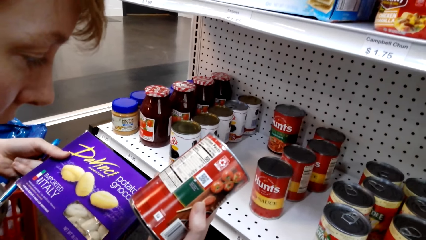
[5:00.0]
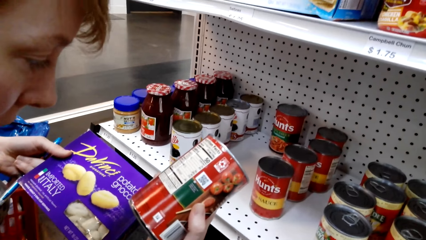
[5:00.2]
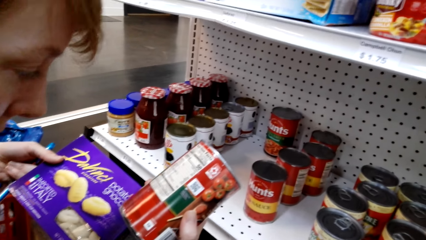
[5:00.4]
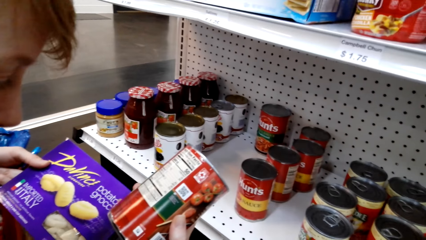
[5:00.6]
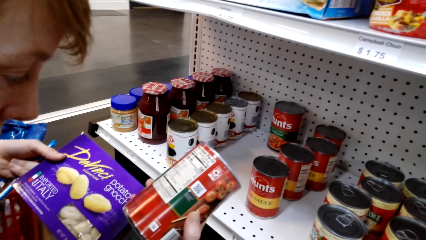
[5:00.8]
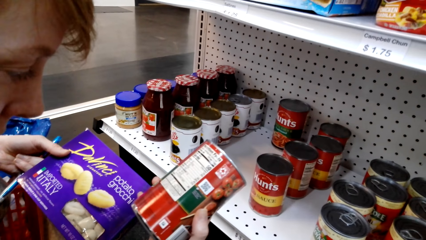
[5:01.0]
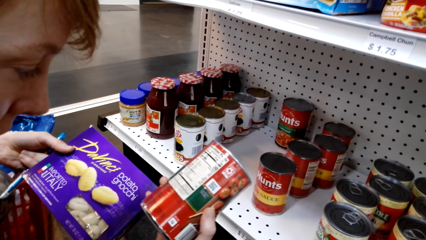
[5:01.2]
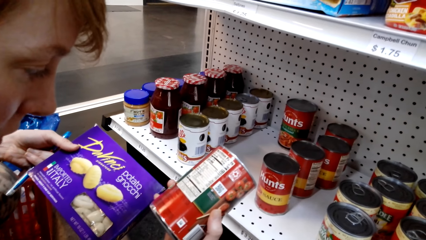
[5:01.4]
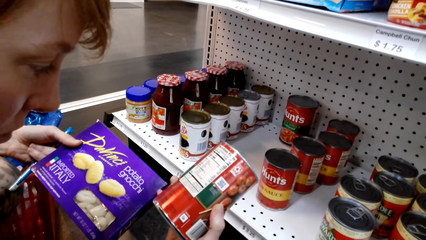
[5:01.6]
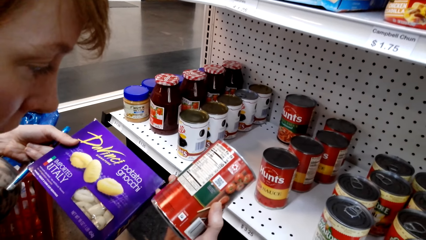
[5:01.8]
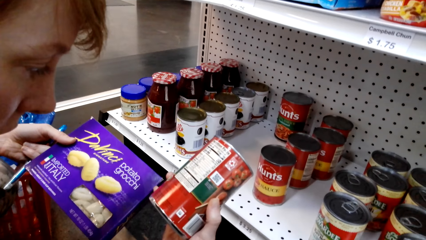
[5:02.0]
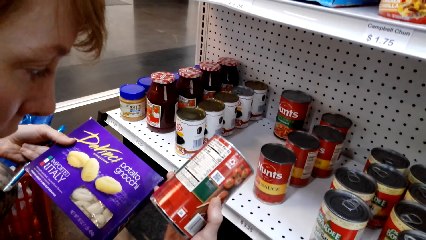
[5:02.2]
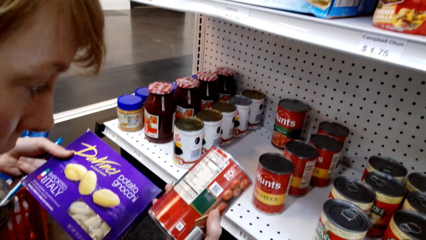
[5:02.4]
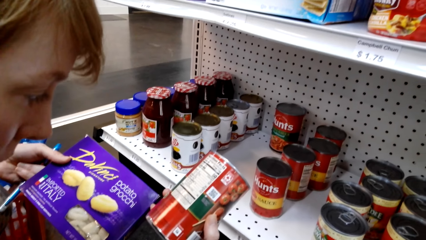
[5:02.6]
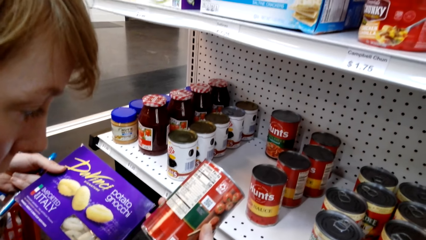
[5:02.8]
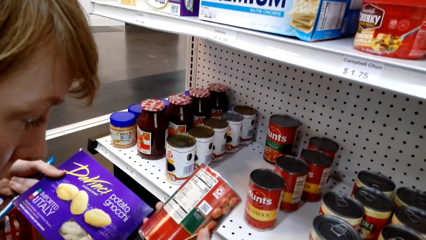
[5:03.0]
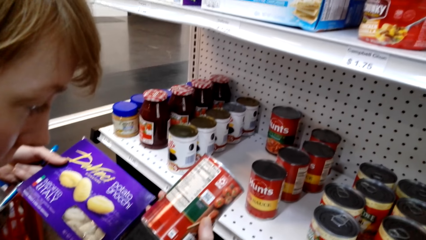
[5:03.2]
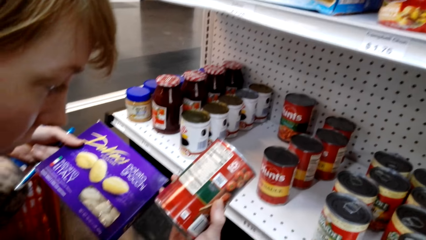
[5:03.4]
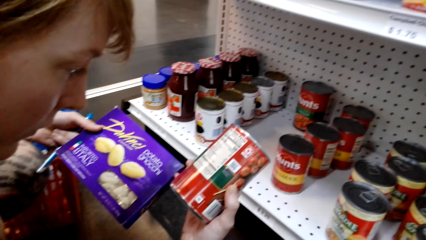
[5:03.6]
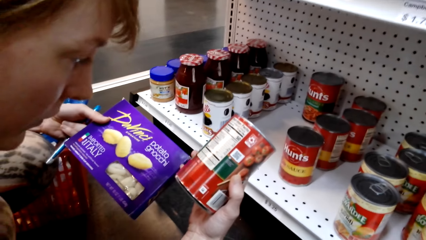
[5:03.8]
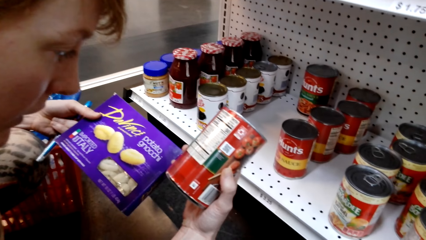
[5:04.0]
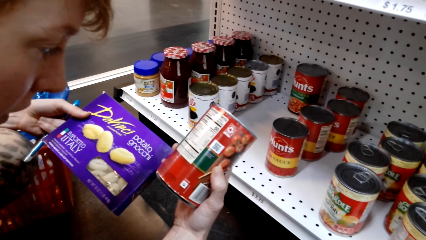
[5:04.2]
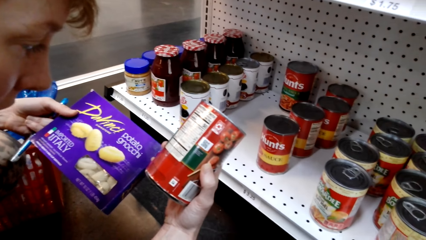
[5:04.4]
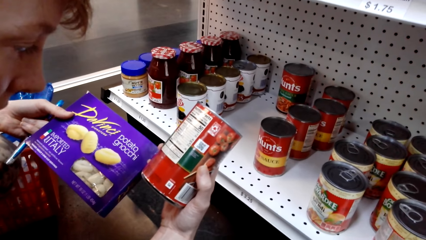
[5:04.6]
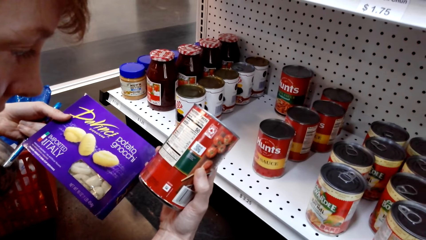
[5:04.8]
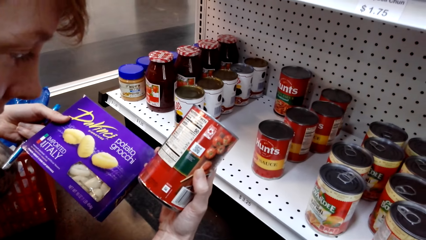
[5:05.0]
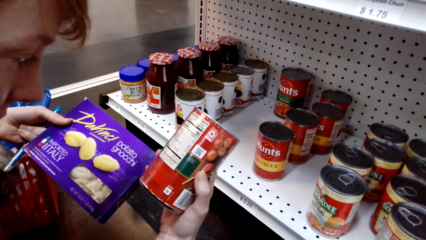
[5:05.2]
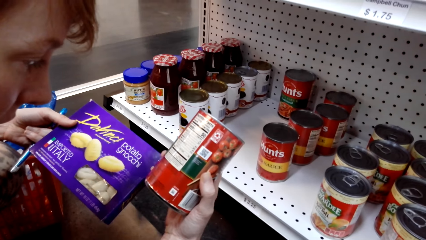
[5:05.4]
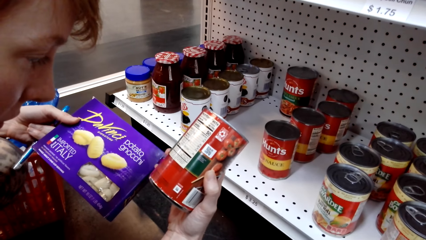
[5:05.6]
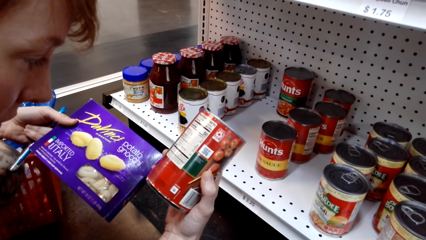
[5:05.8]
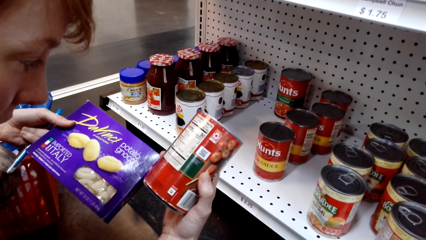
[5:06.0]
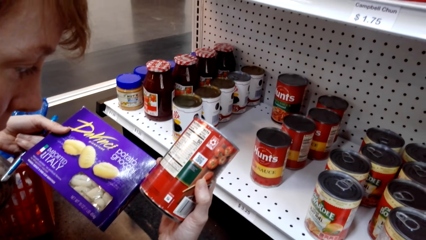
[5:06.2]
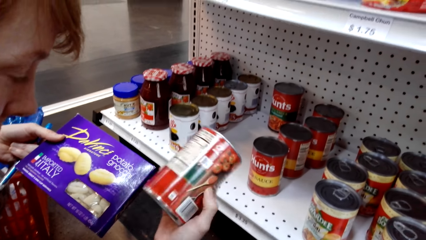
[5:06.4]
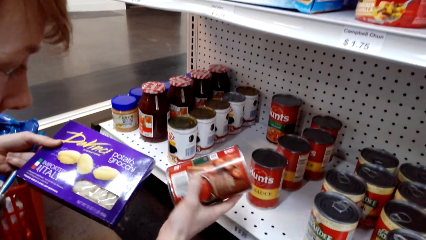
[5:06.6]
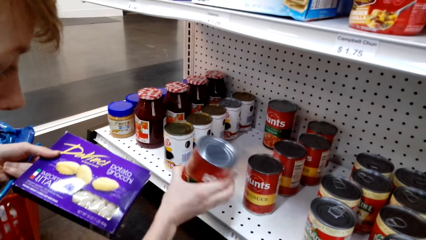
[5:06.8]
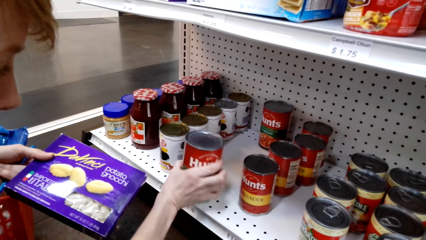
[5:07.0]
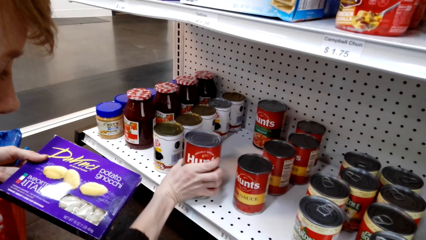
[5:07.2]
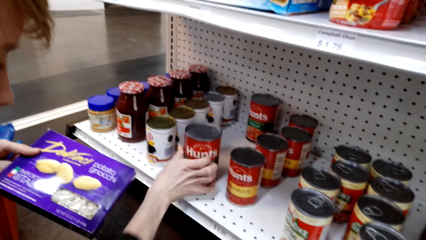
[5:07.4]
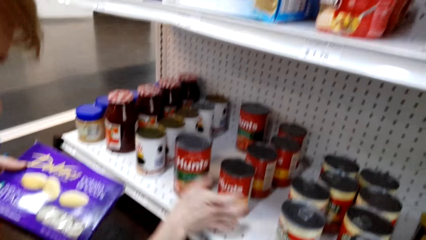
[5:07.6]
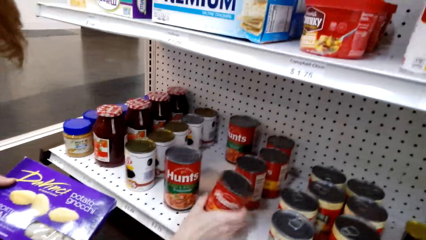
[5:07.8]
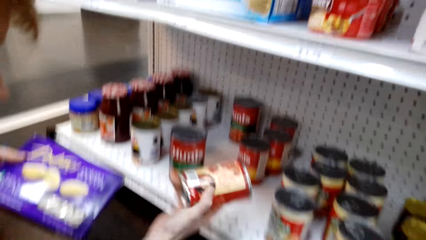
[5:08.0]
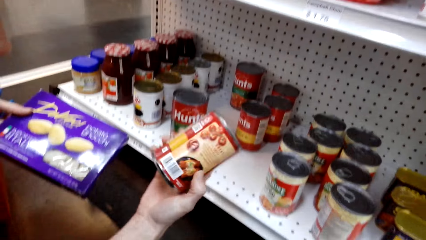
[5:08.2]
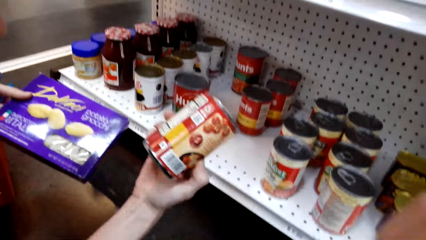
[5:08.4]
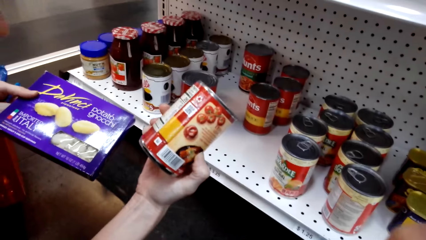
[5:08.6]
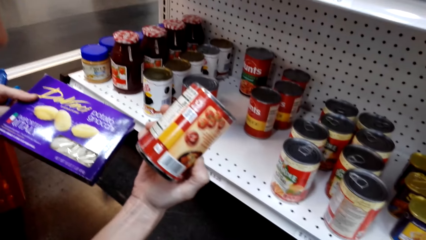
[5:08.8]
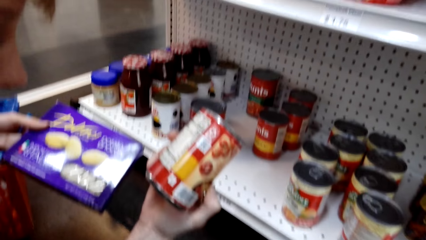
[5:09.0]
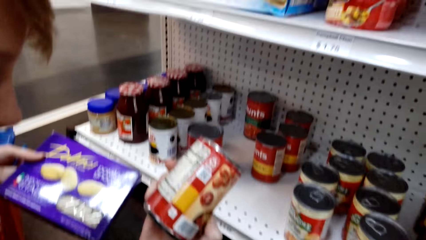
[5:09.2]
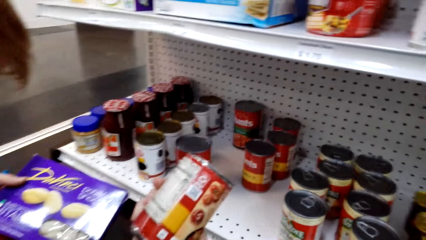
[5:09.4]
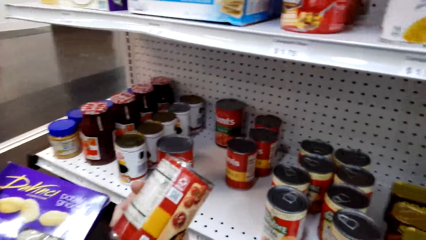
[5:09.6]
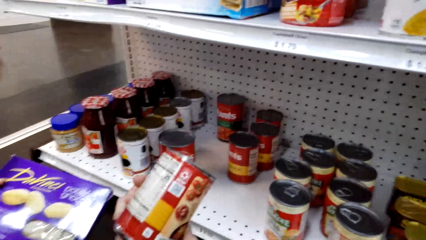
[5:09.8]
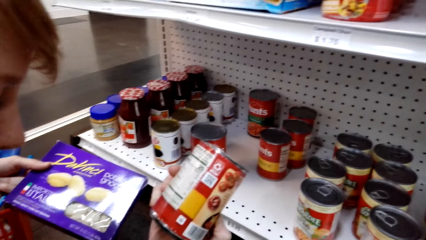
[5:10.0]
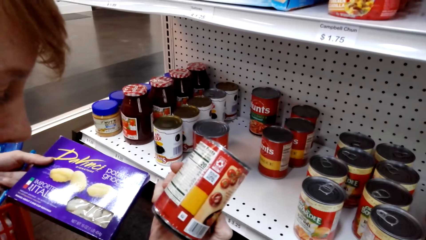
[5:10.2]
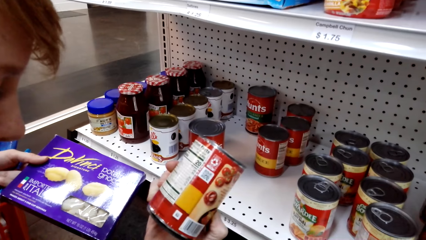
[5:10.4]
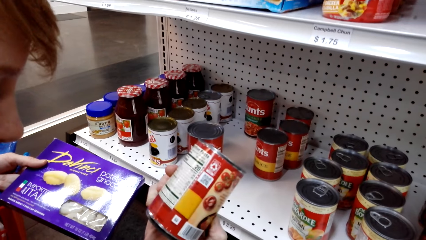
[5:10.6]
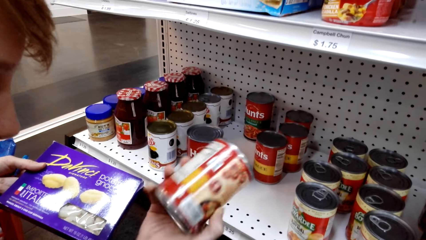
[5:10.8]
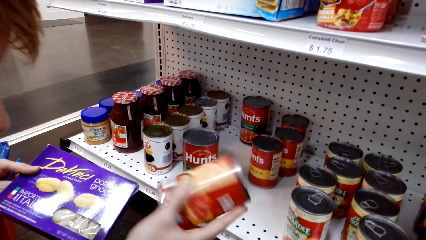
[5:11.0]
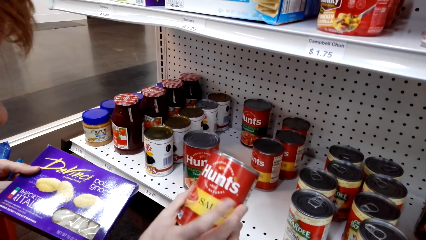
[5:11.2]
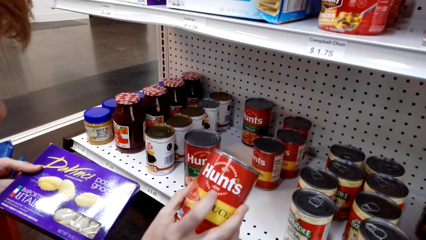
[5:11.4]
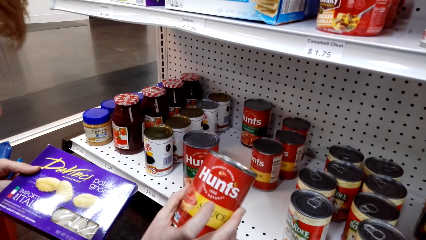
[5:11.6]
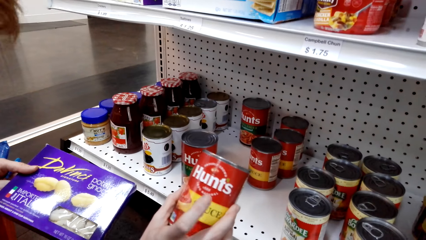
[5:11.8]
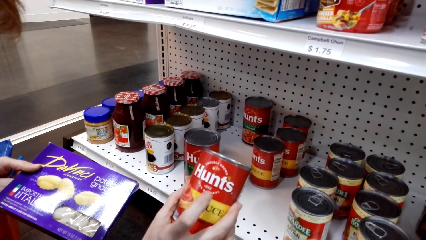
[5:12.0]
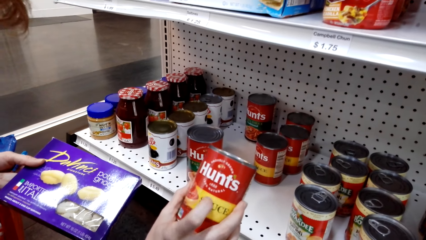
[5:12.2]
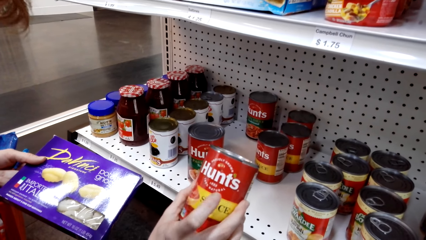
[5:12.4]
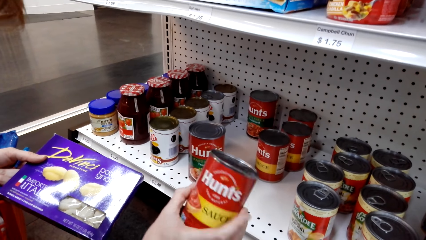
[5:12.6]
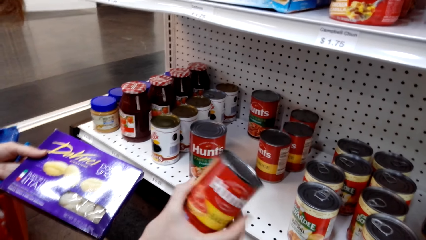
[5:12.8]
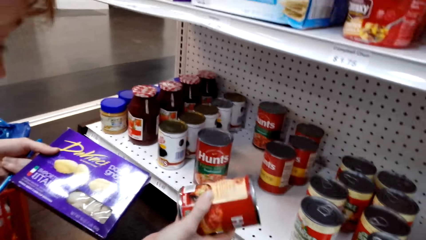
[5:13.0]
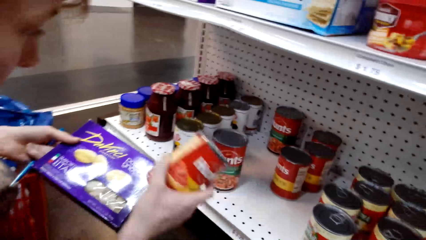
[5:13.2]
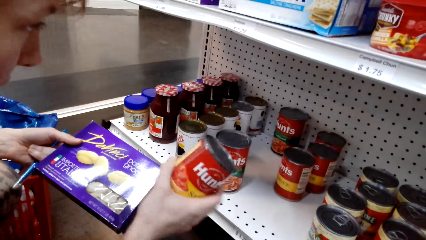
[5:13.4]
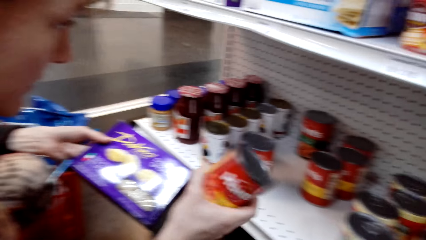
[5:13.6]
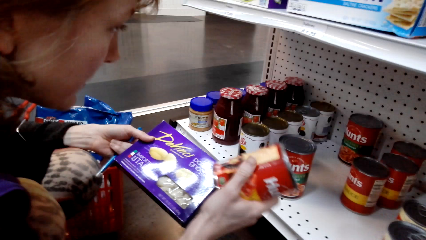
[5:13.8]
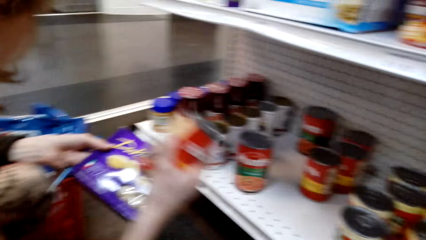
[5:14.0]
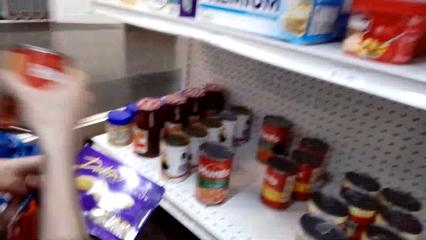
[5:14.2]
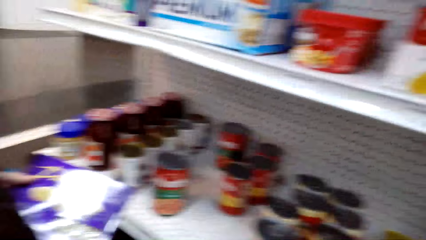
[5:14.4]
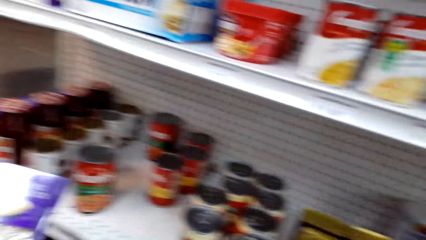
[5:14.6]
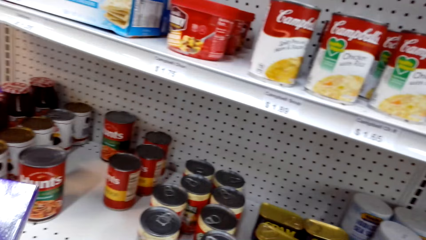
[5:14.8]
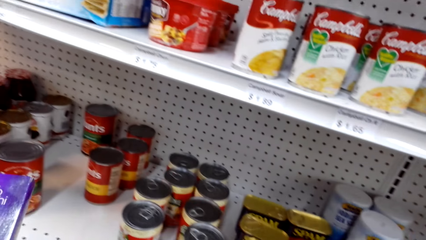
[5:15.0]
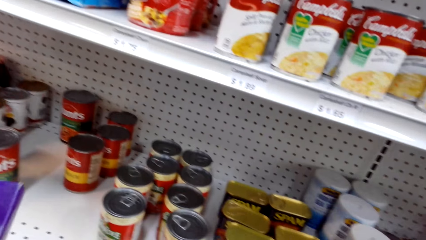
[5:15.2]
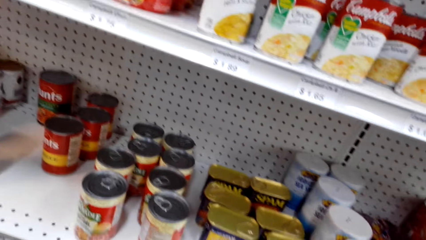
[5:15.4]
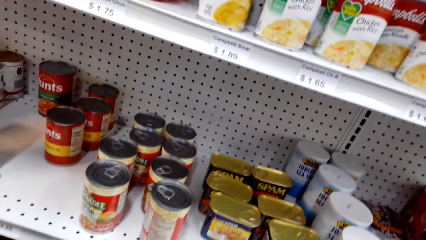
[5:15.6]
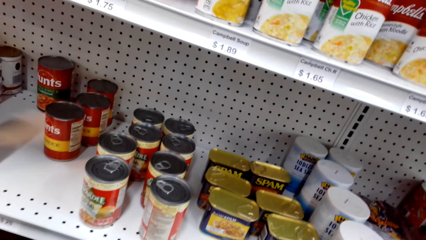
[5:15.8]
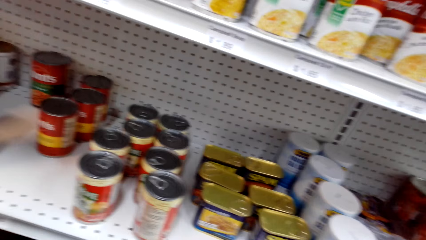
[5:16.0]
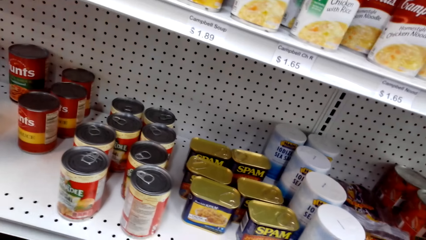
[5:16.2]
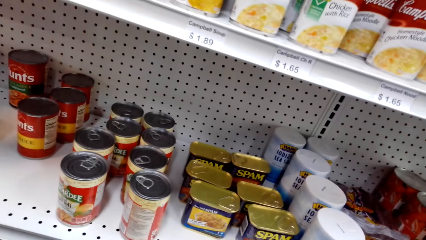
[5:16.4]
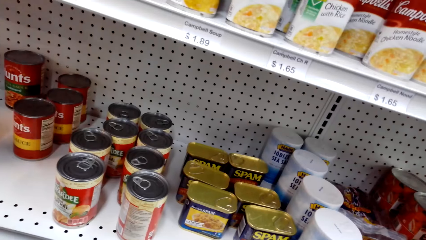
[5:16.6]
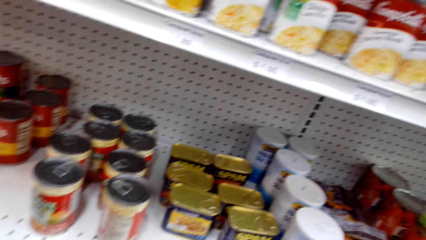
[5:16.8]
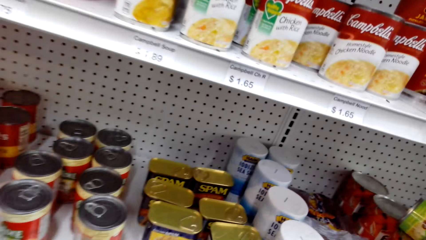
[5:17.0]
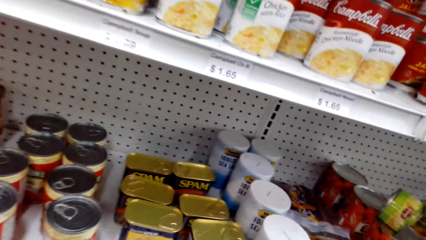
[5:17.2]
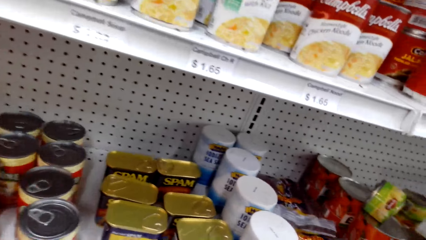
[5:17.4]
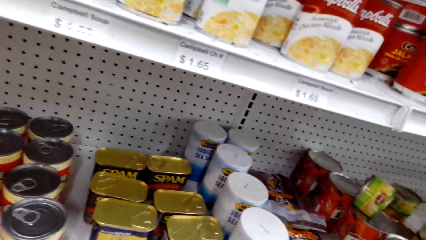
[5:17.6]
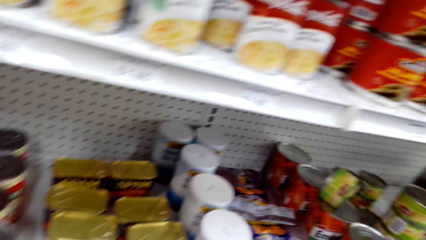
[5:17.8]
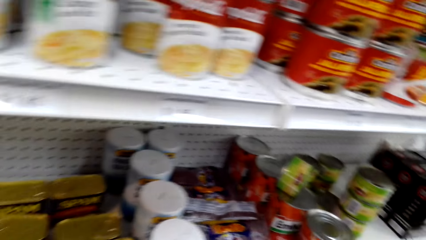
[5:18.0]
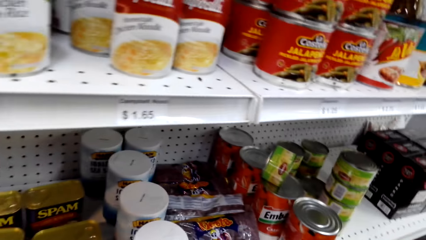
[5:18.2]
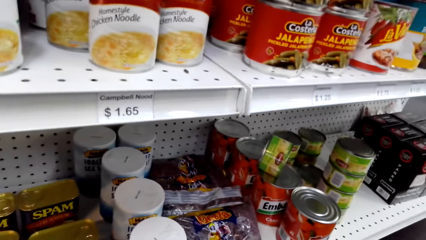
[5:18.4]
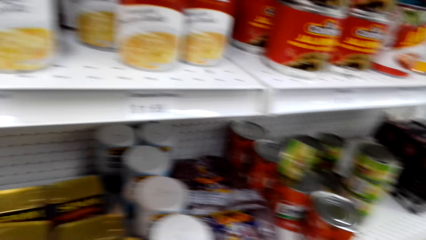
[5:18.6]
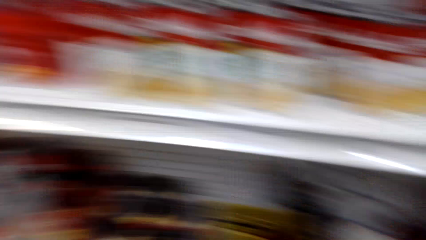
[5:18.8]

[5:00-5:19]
The woman reads the writings on the cans. She puts the container on the shelf and takes another container. She examines the item. The camera wearer looks around.
